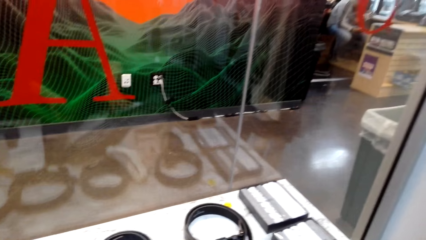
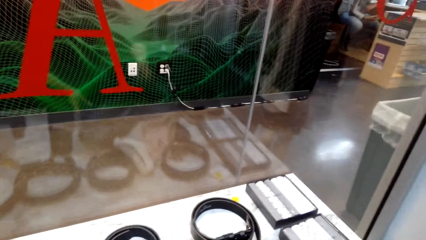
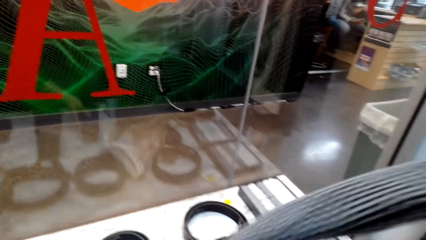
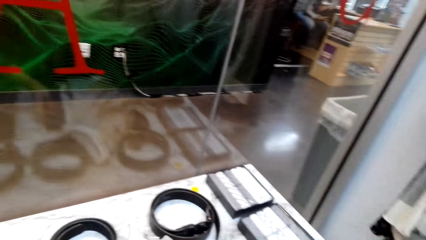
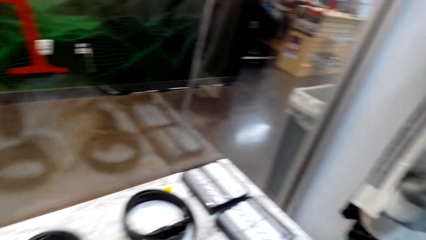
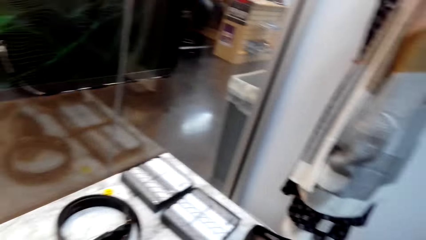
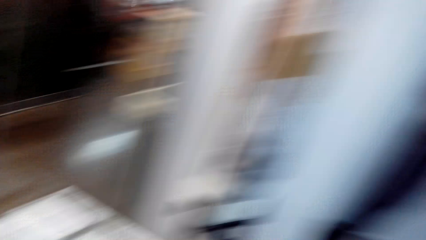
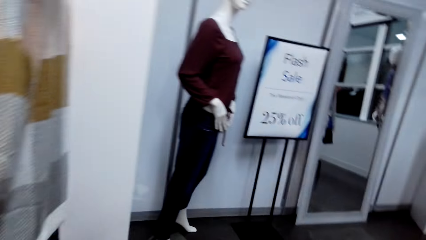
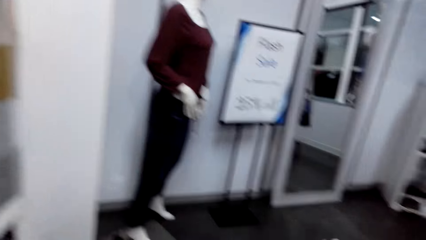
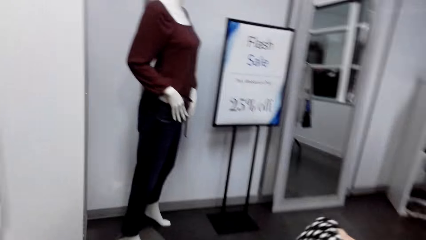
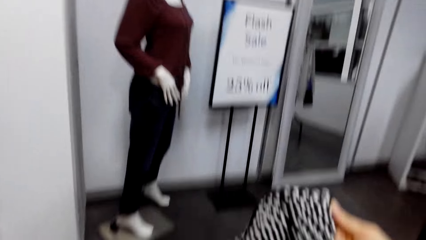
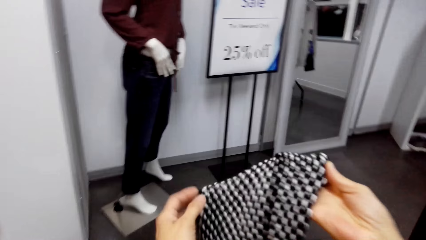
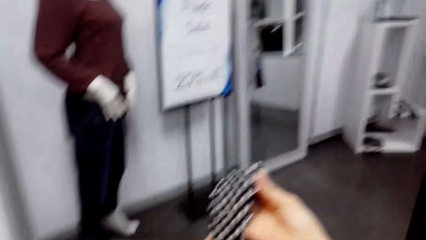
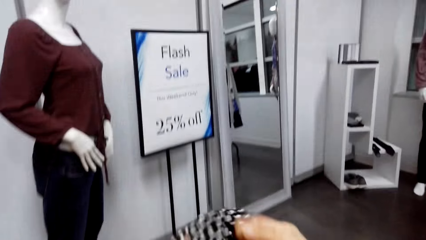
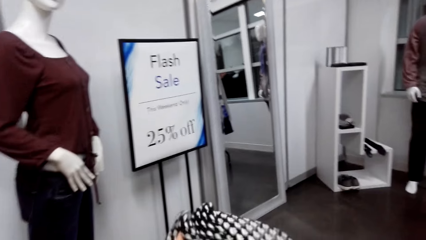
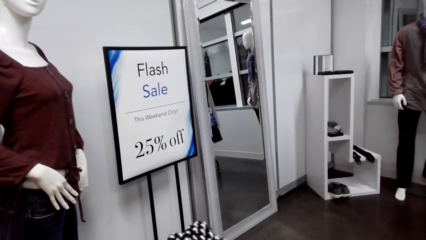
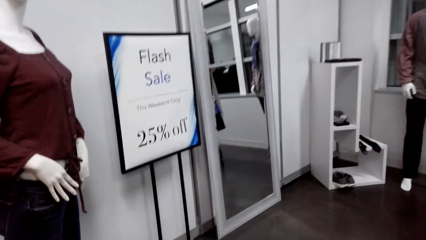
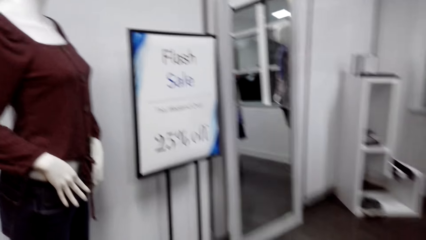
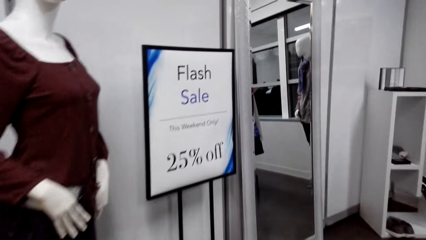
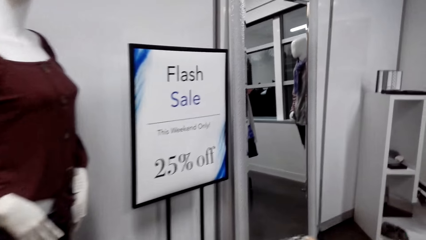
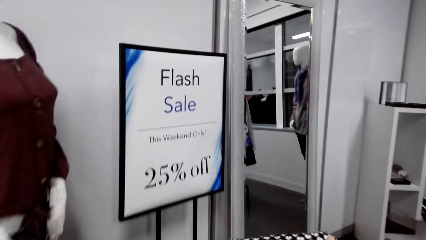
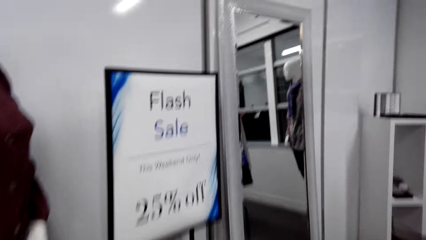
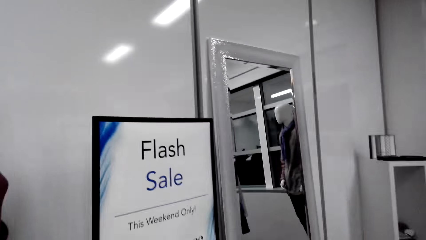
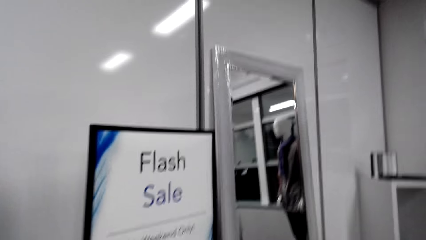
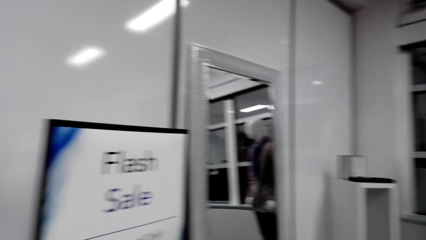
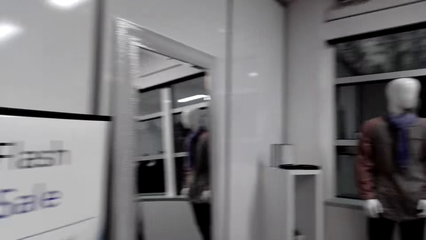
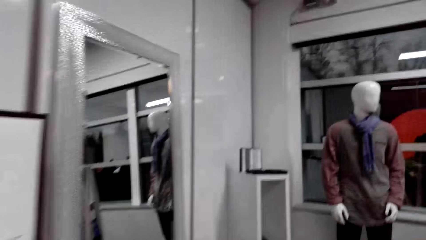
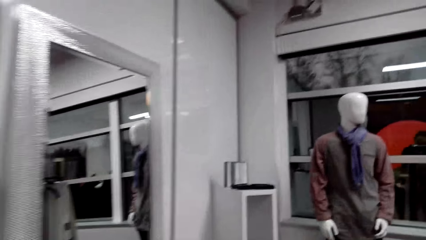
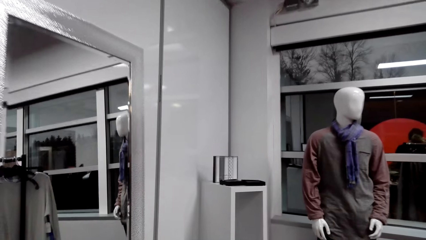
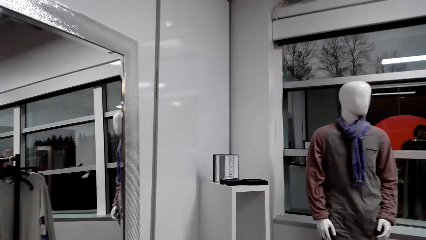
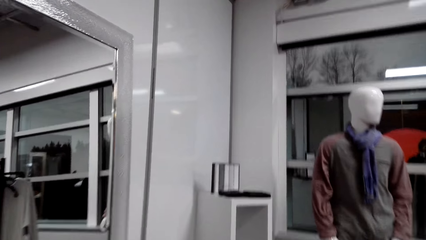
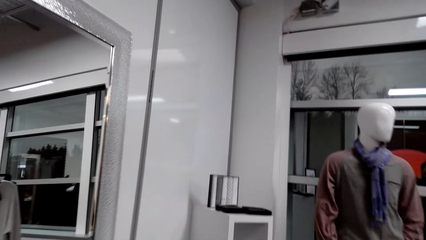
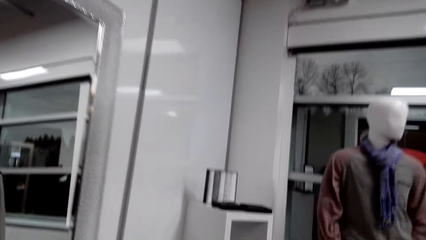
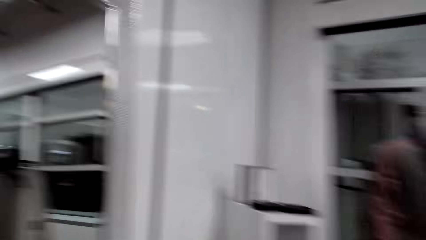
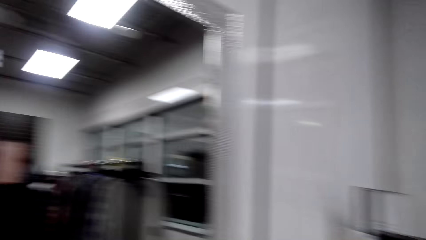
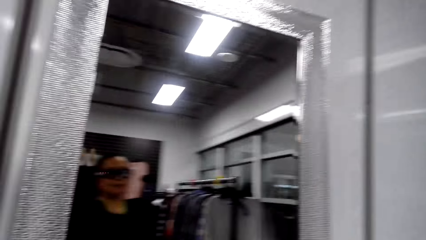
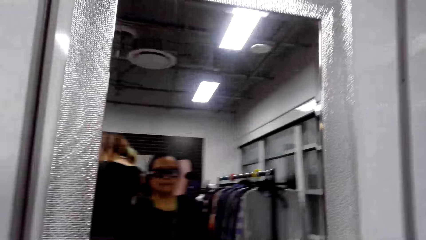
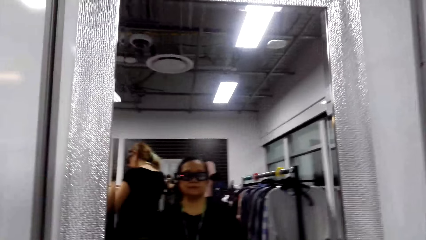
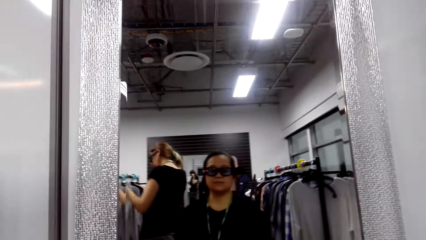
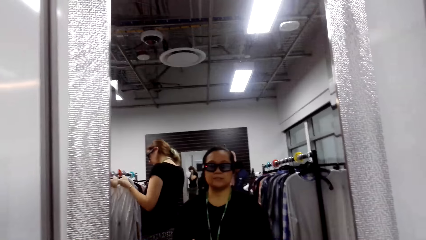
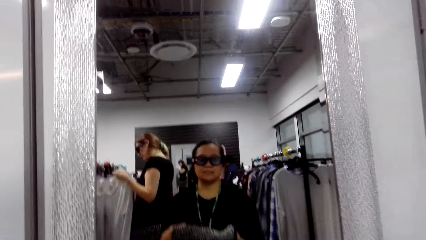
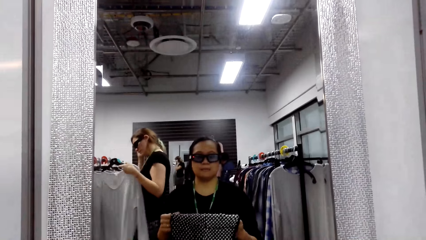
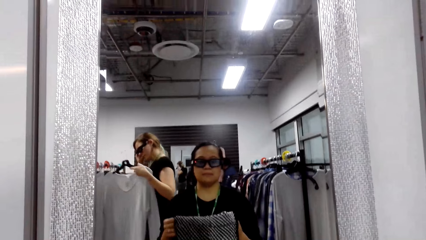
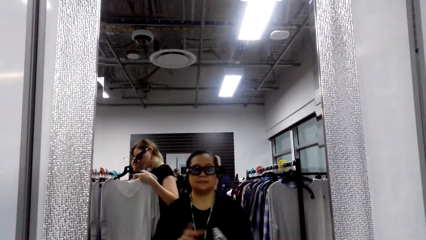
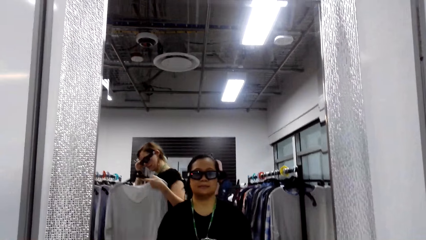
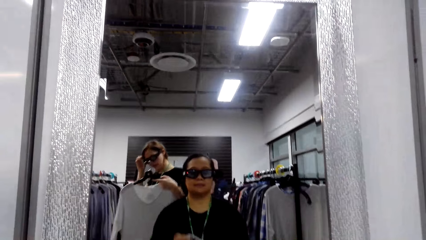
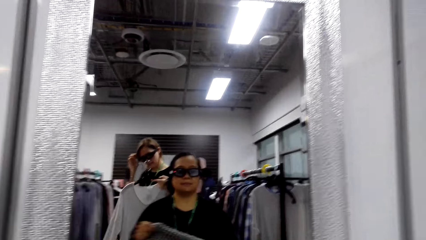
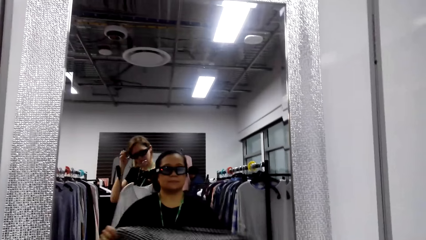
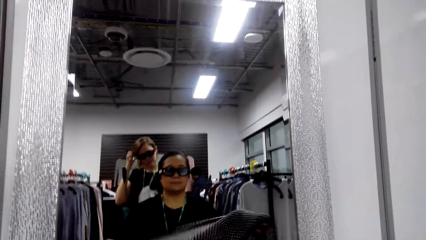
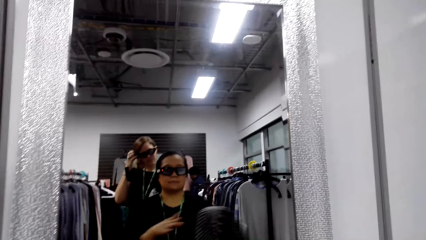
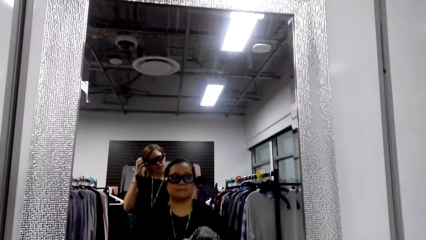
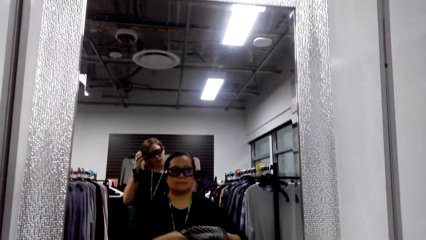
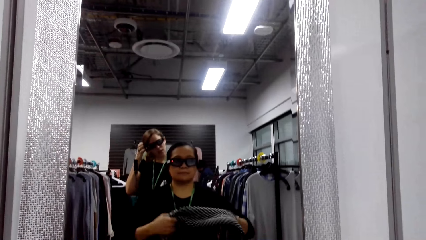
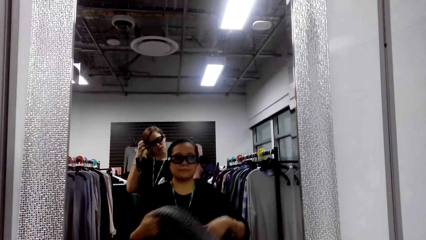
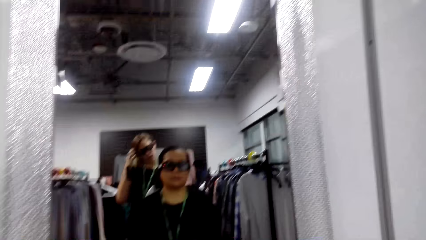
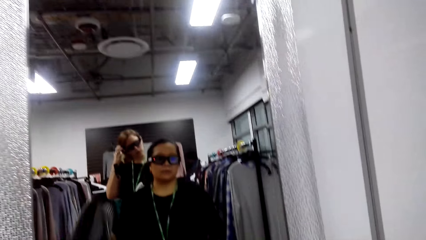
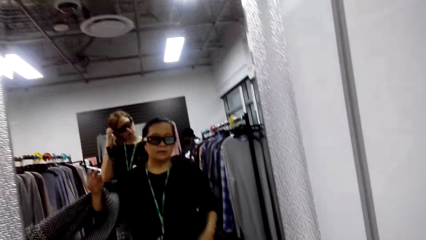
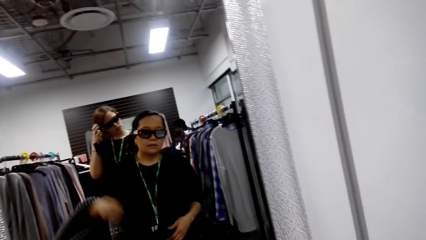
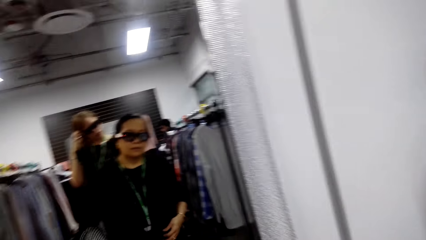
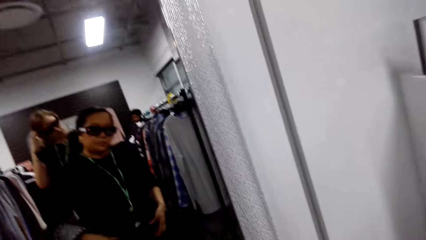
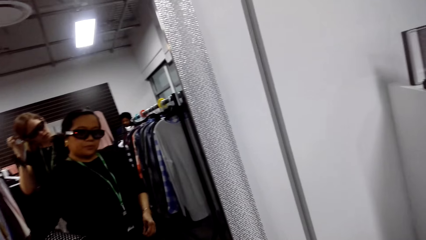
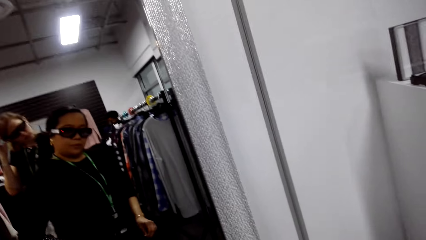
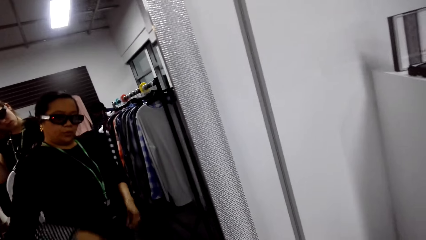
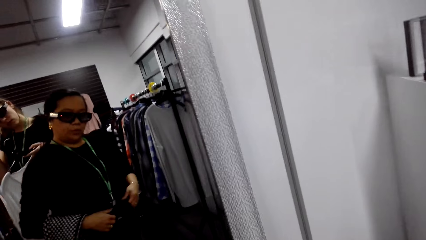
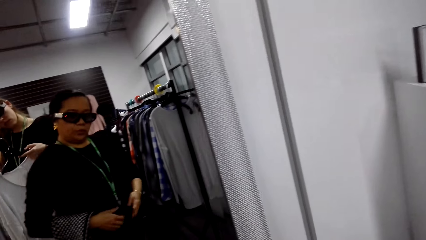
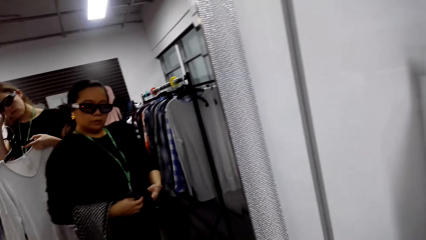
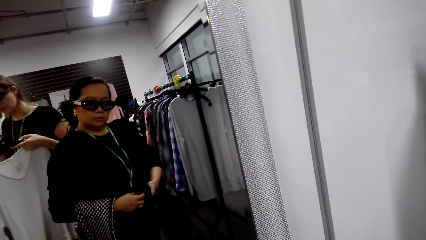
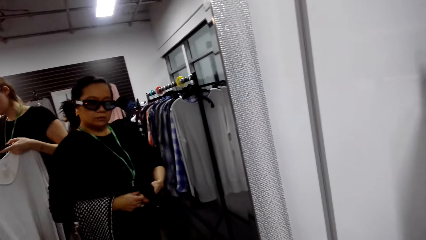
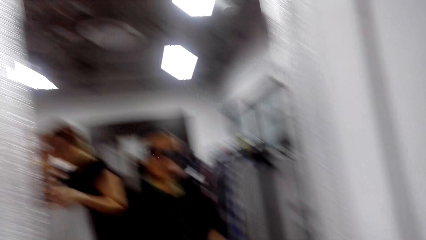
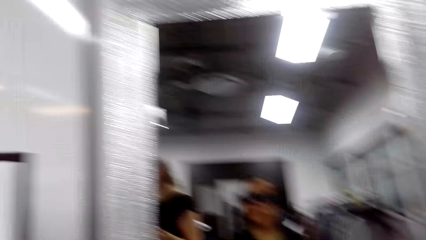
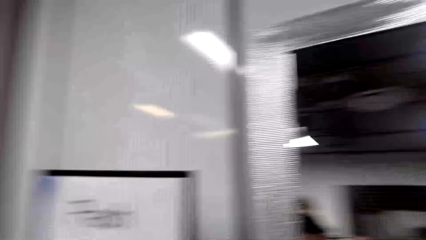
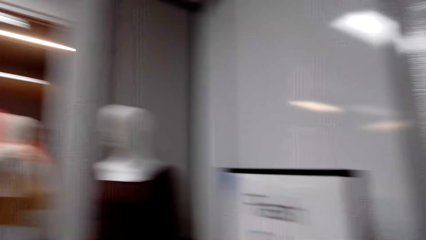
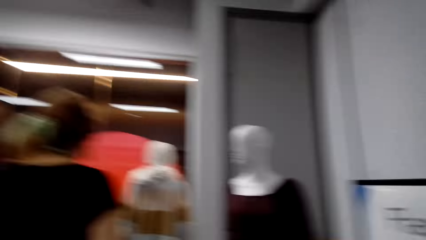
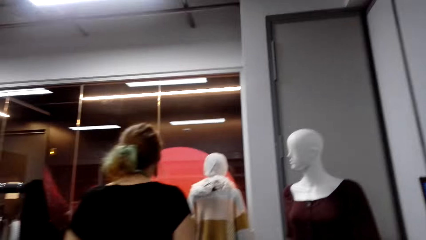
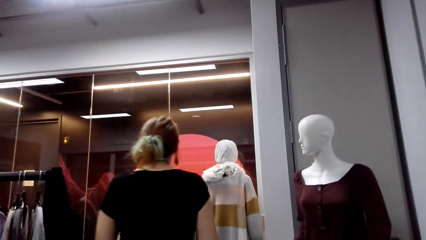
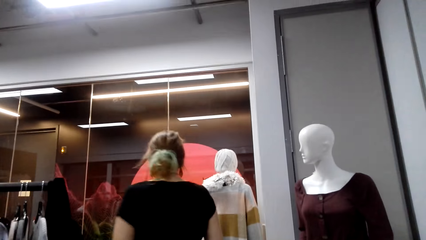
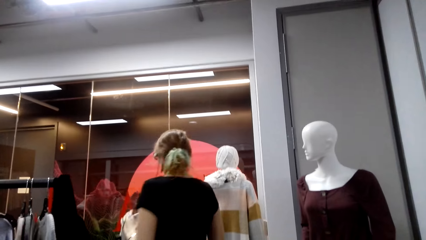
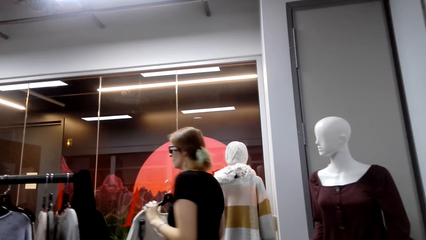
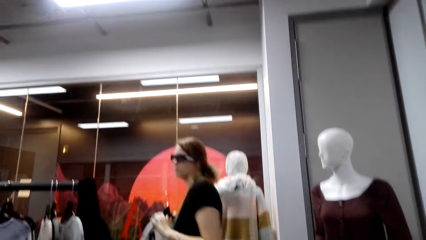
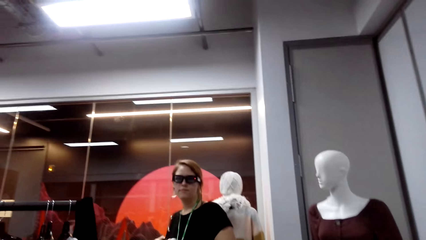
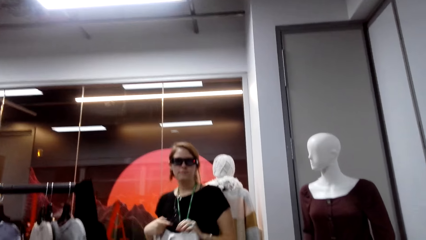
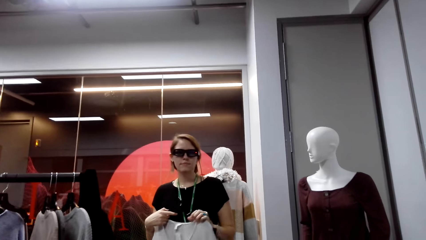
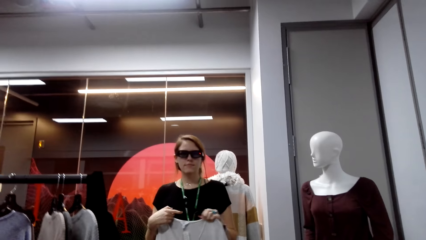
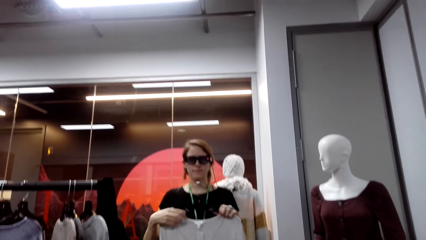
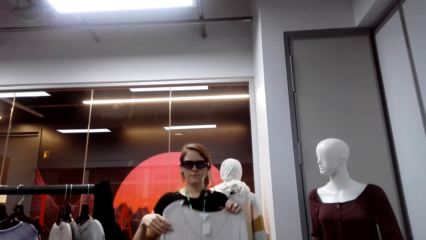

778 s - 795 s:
The camera wearer talks. They walk around. They look at the mirror. A woman takes a cloth hanger from the clothes rack. Another woman talks. The other woman moves the cloth in her hand. The first woman walks. The camera wearer talks.
